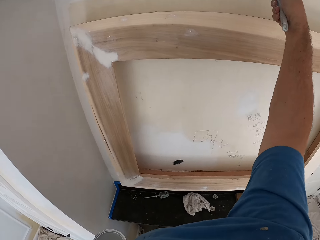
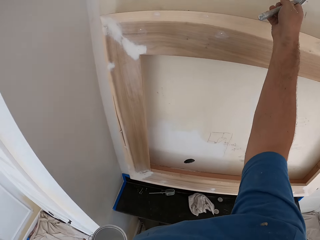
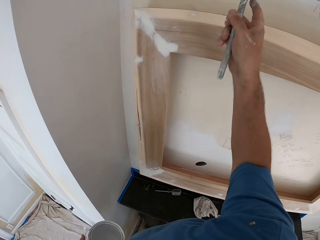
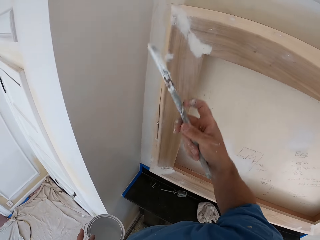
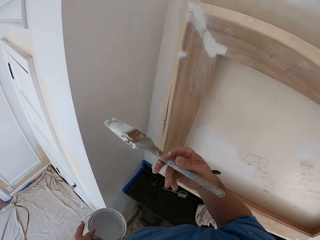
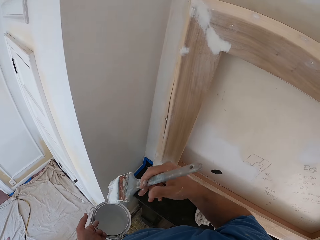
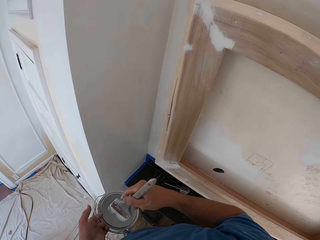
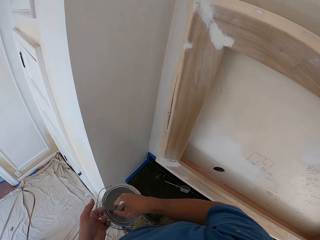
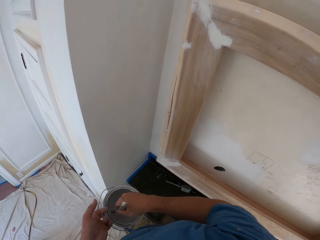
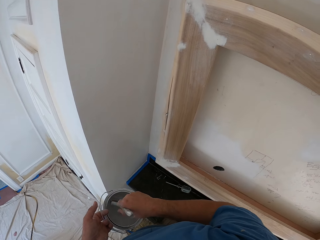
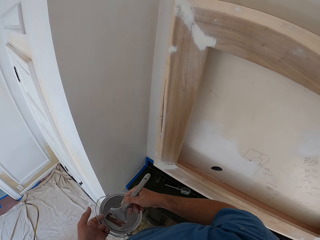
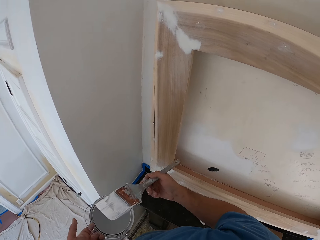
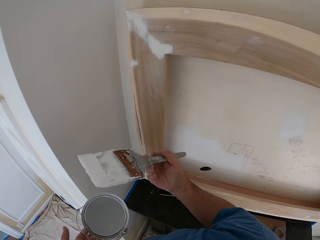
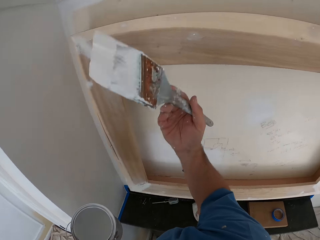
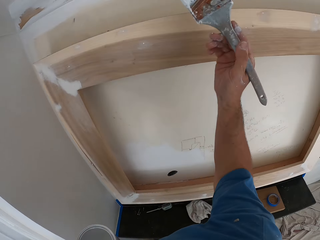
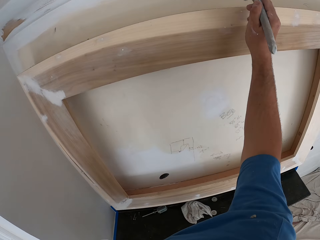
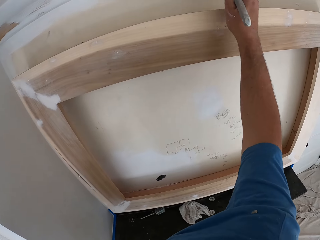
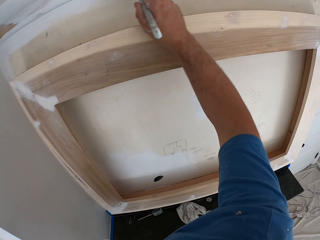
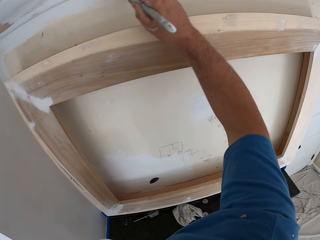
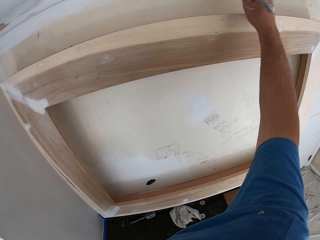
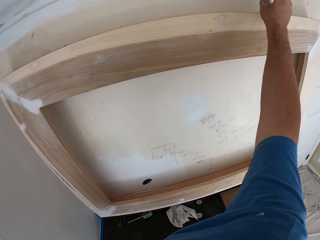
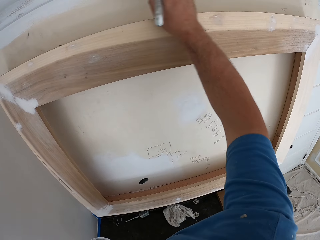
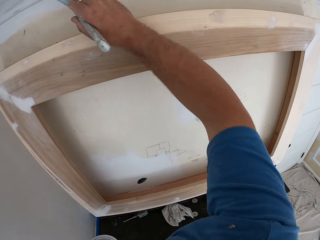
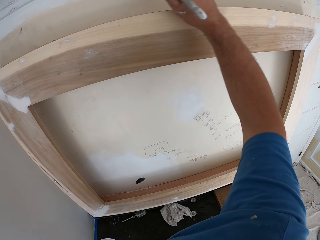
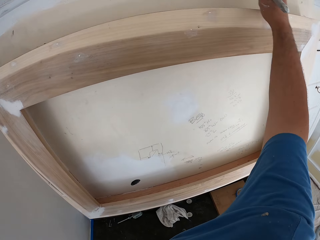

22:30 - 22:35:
The camera wearer dips the paint brush into the paint can. He paints the room wall with the paint brush in his right hand.

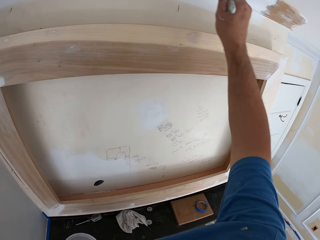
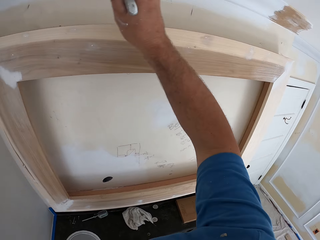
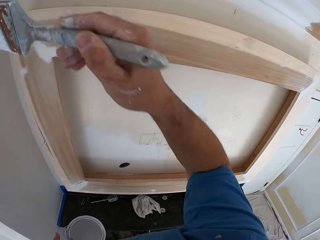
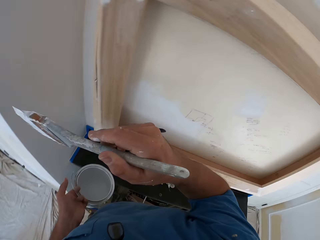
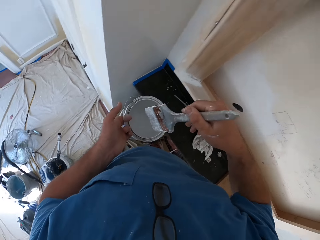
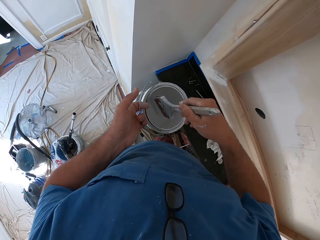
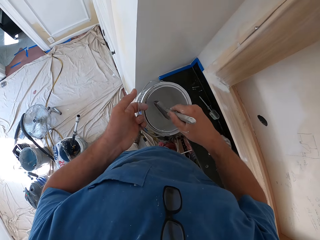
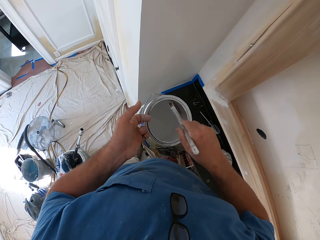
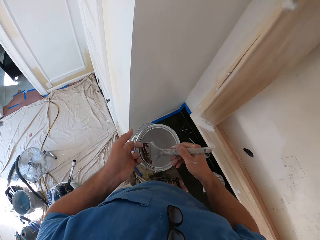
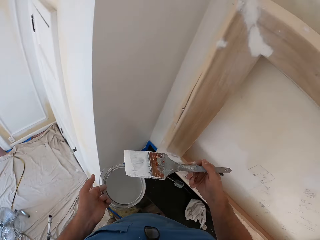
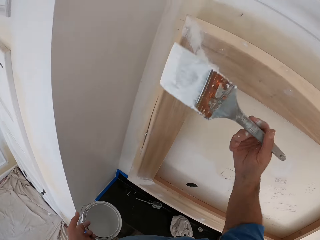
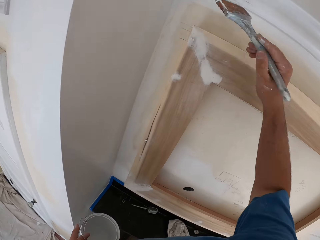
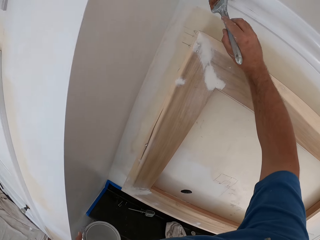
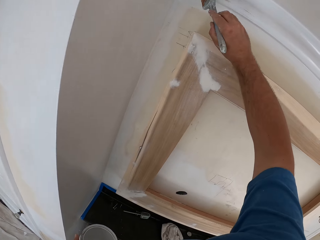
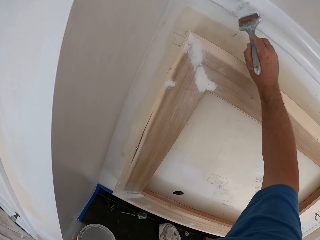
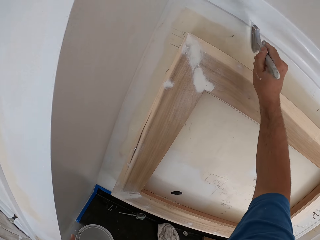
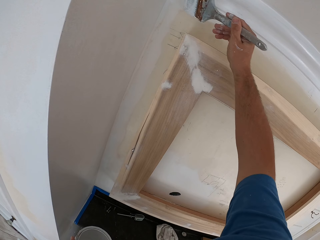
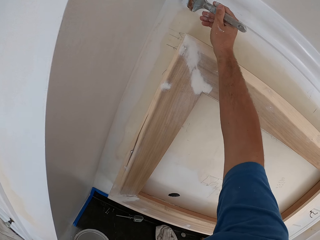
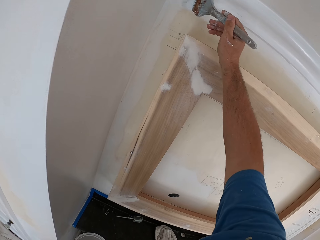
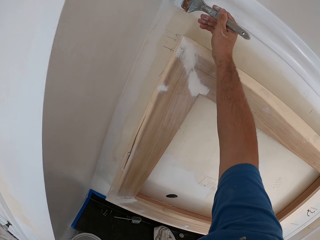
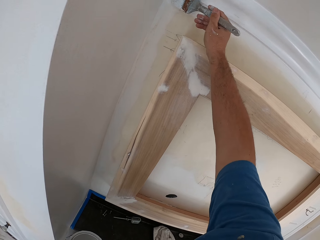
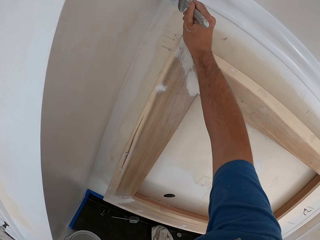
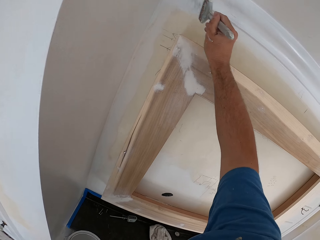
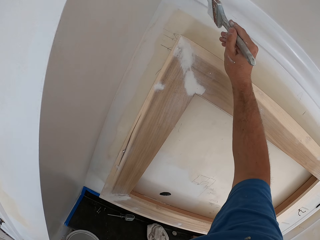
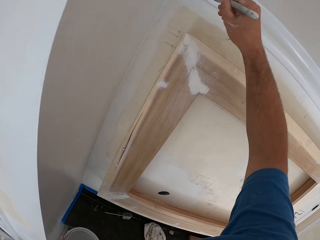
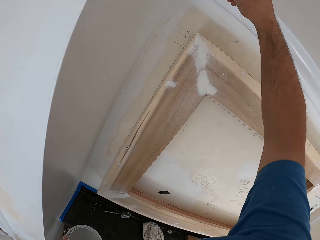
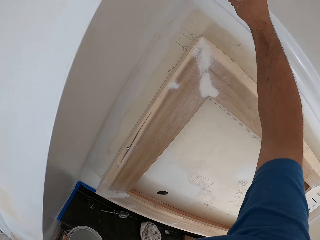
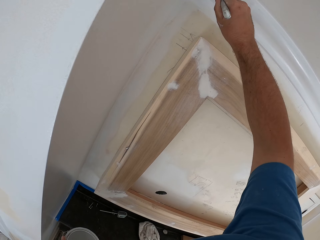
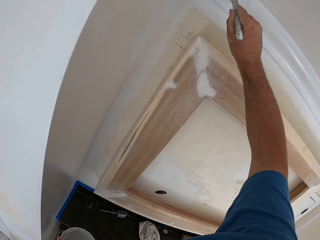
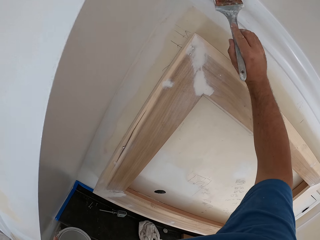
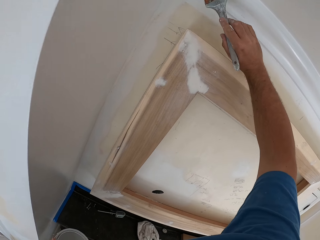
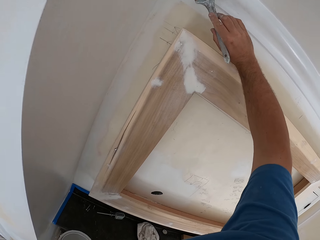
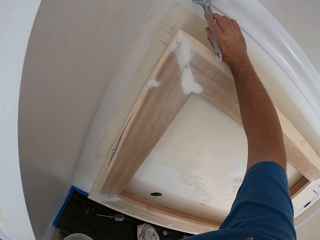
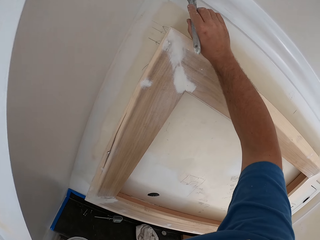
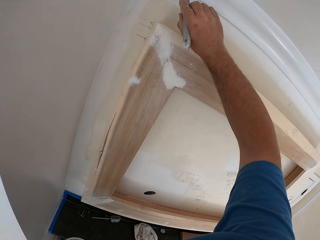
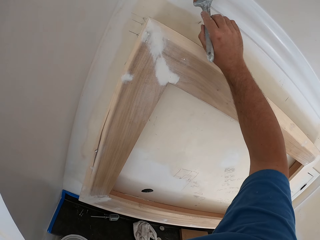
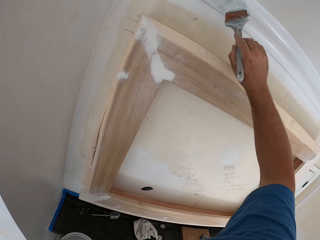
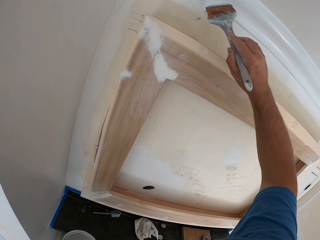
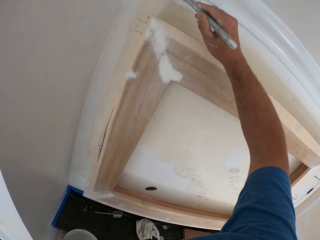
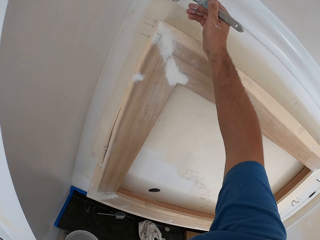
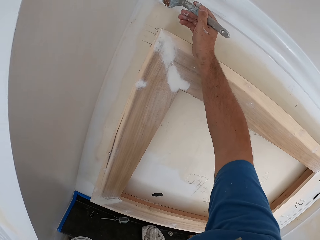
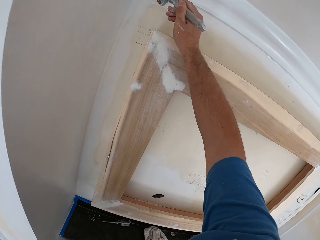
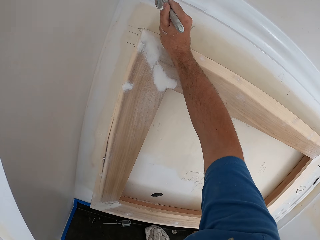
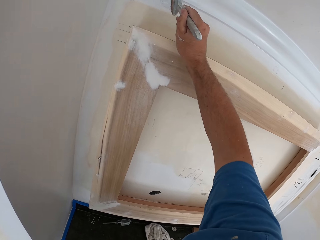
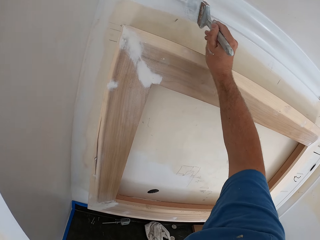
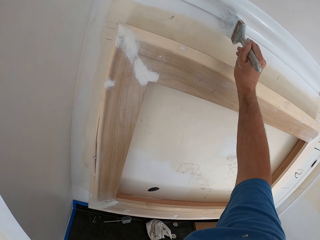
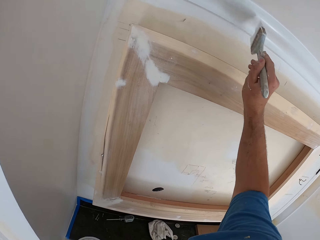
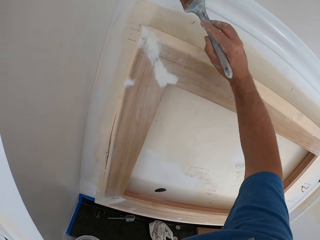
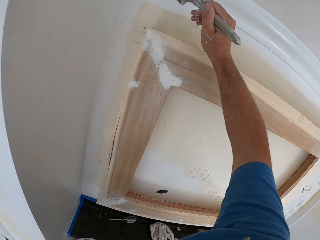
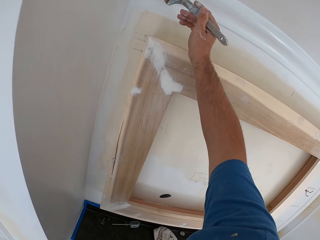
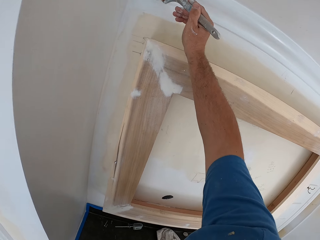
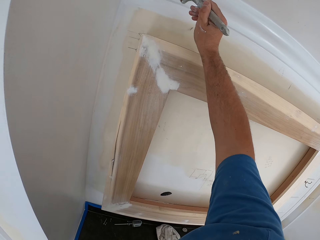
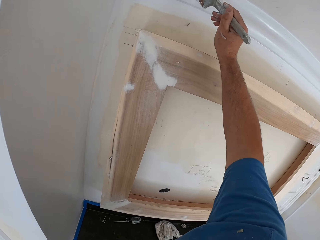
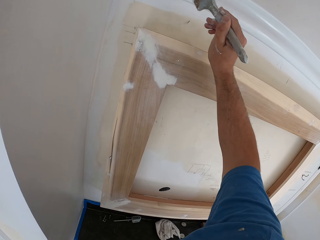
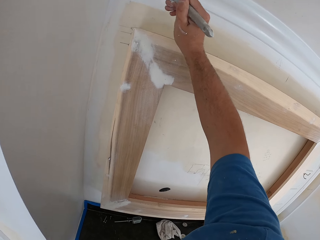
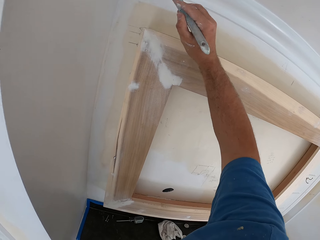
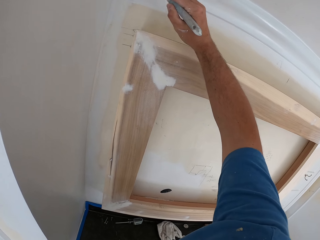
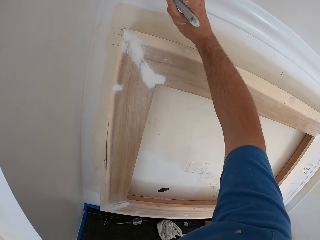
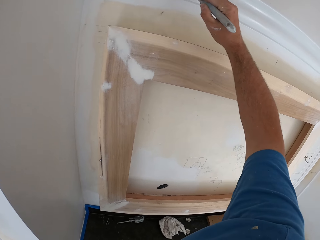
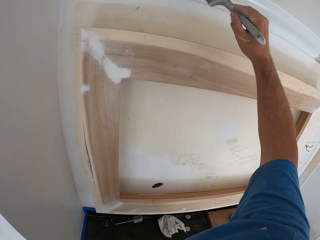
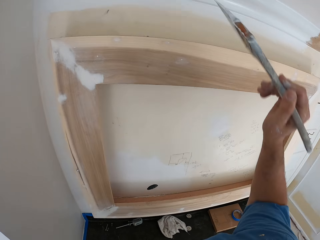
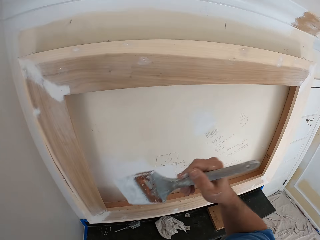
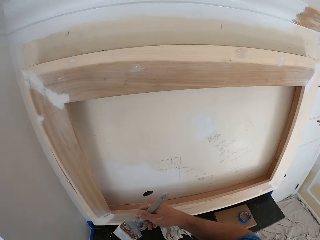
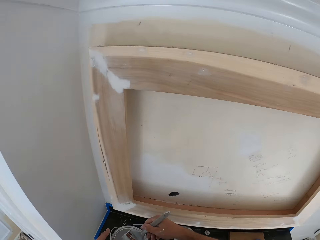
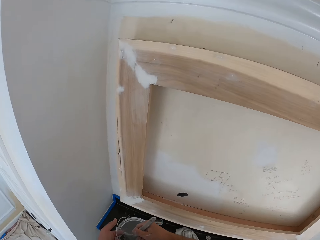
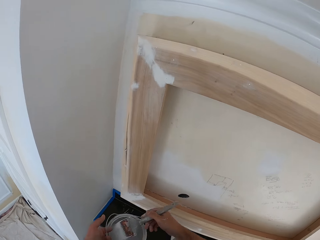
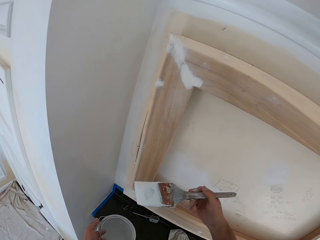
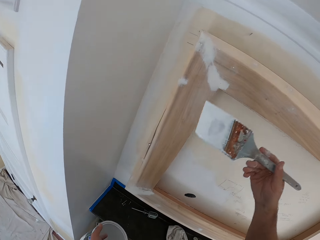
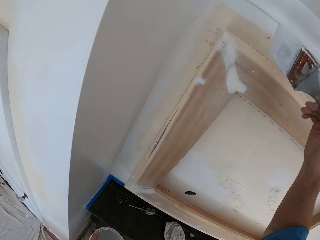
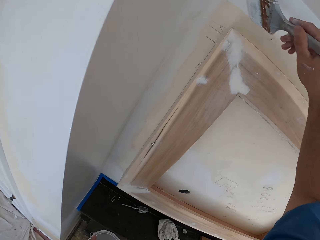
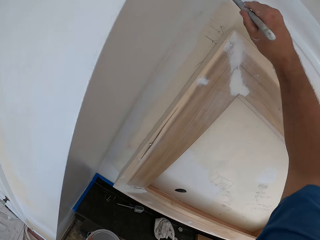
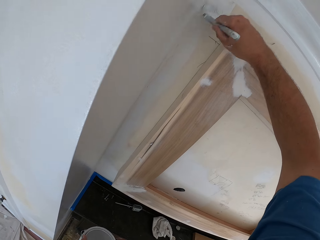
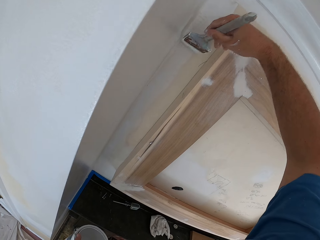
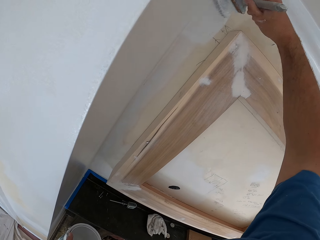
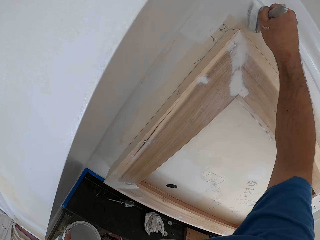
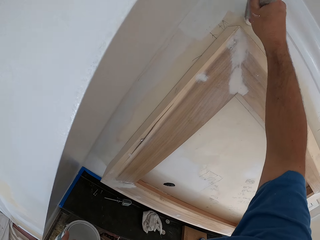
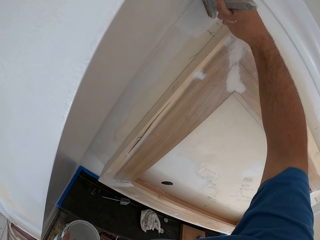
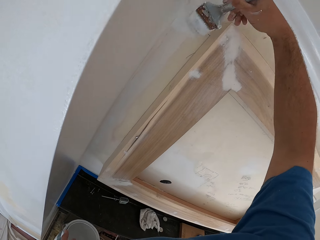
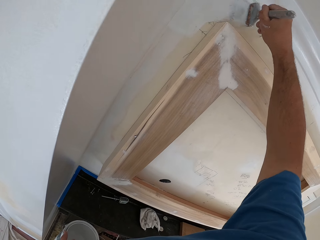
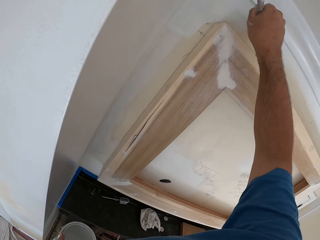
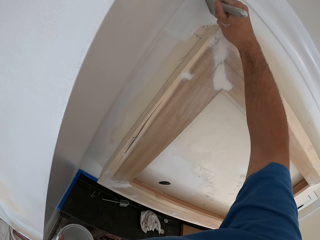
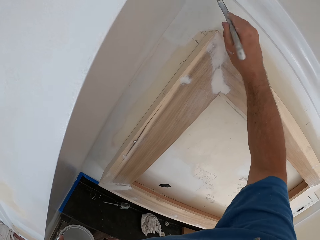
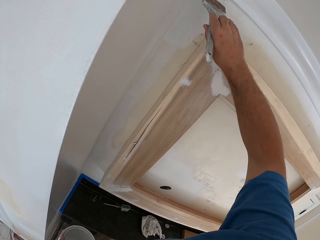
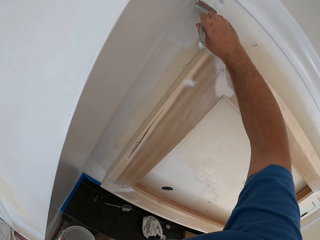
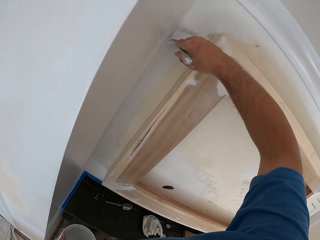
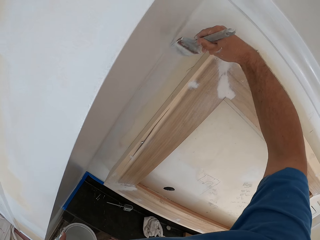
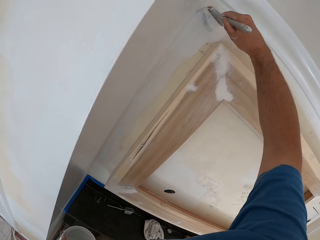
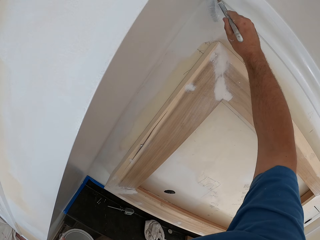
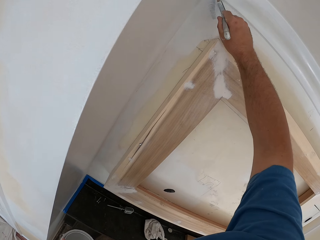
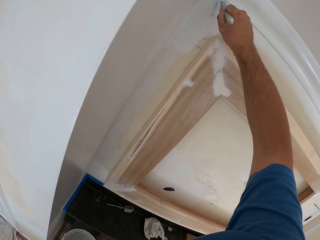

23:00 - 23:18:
The camera wearer dips the paint brush inside the paint can in his hand. He lifts the brush. He paints the room wall with the paint brush in his hand. He dips the paint brush inside the paint can in his hand. He lifts the brush. He paints the room wall with the paint brush in his hand.
